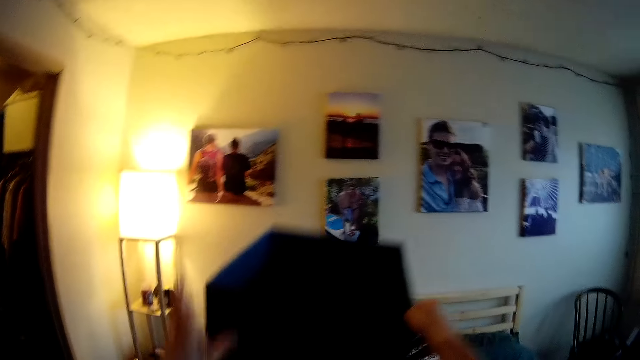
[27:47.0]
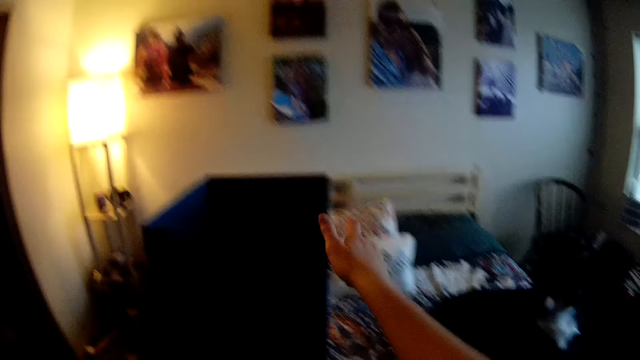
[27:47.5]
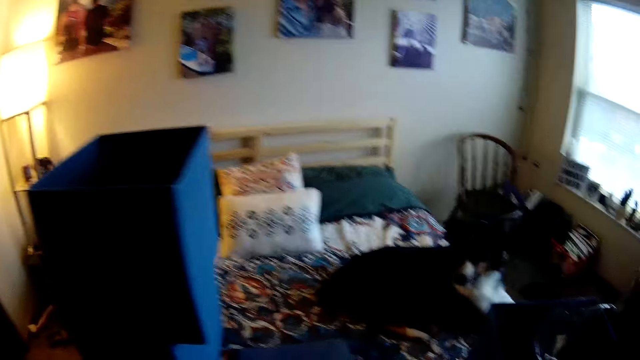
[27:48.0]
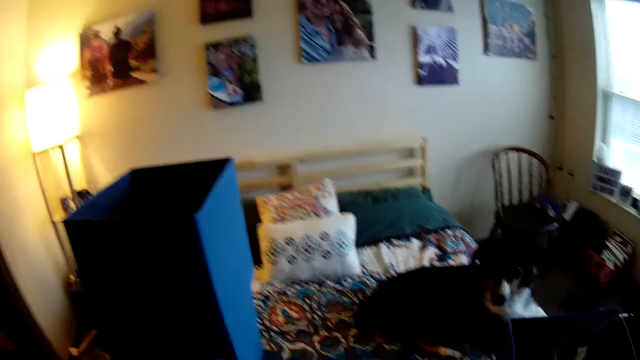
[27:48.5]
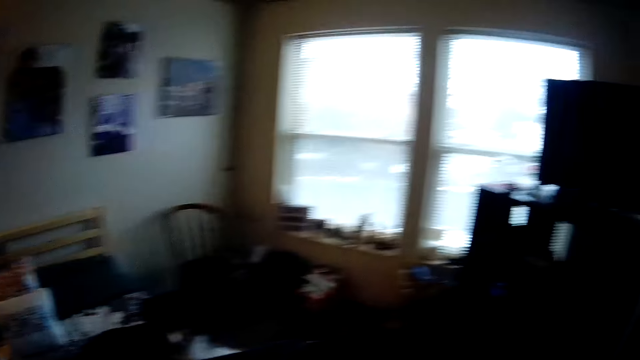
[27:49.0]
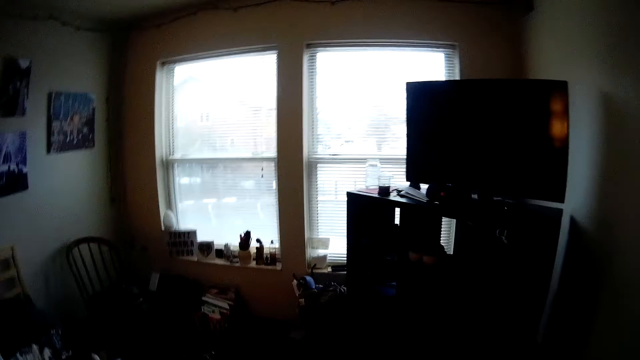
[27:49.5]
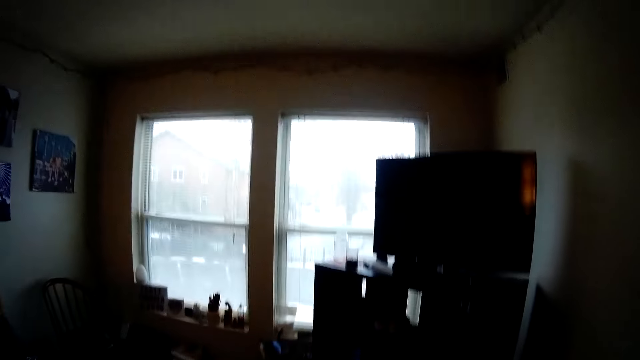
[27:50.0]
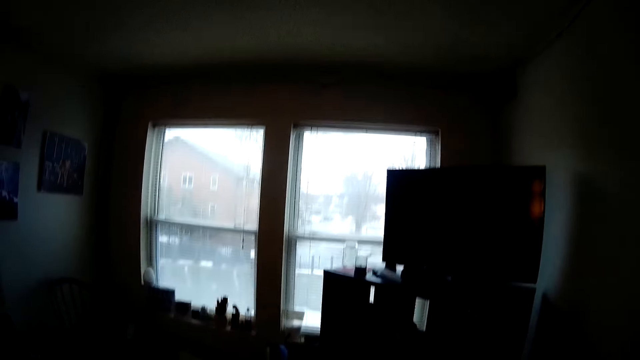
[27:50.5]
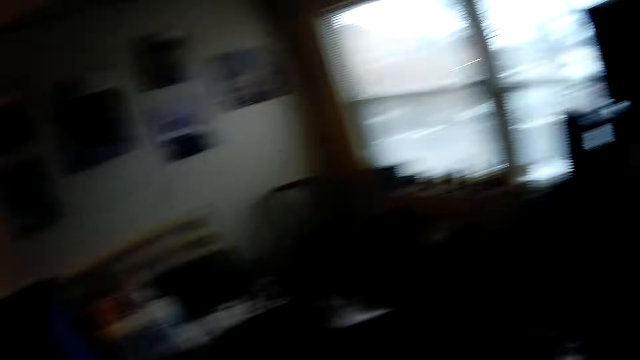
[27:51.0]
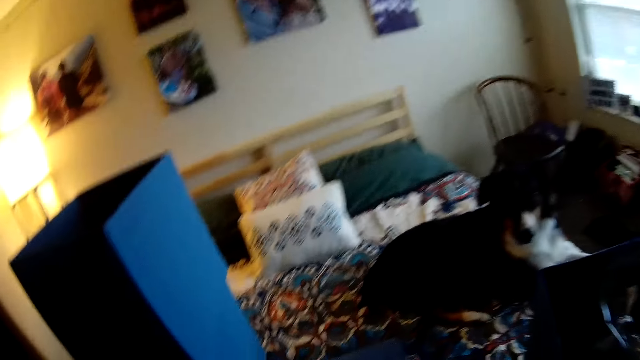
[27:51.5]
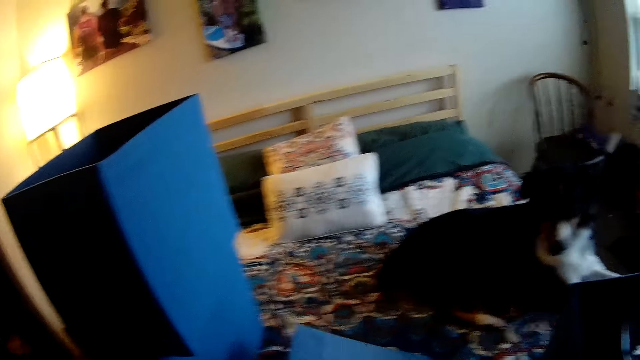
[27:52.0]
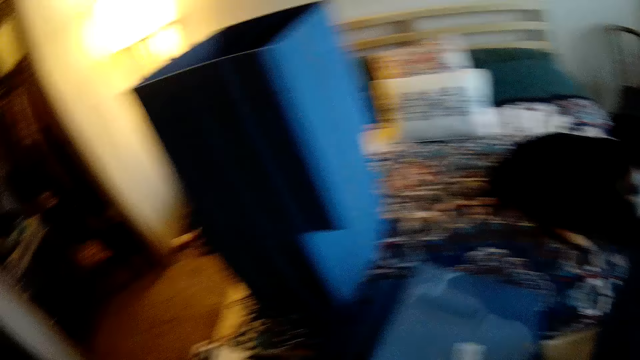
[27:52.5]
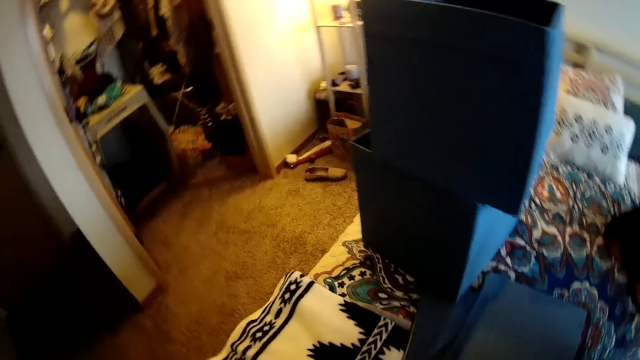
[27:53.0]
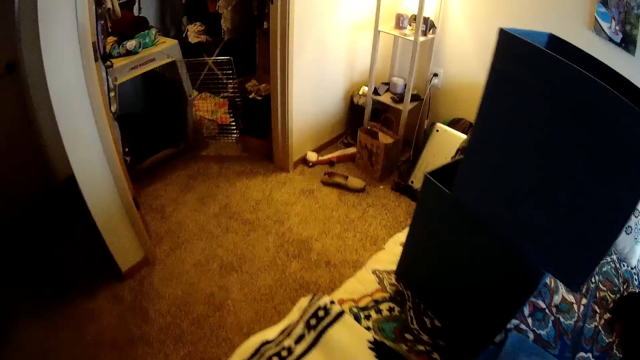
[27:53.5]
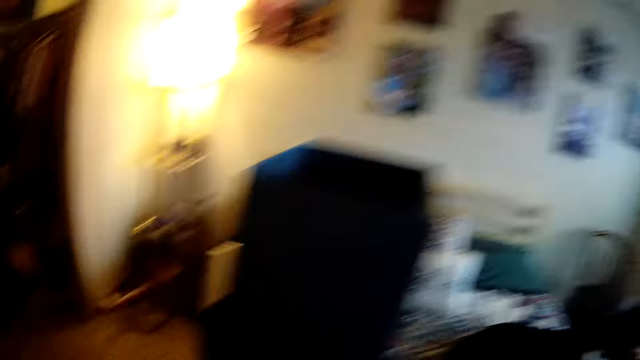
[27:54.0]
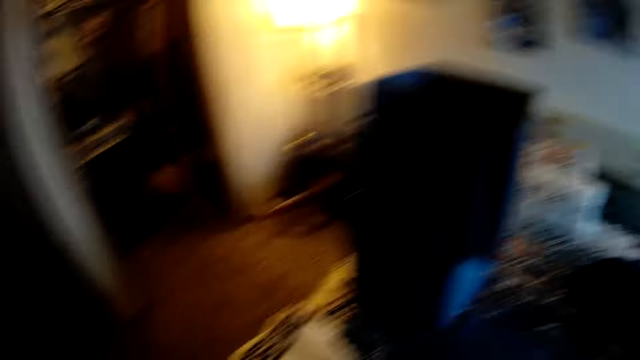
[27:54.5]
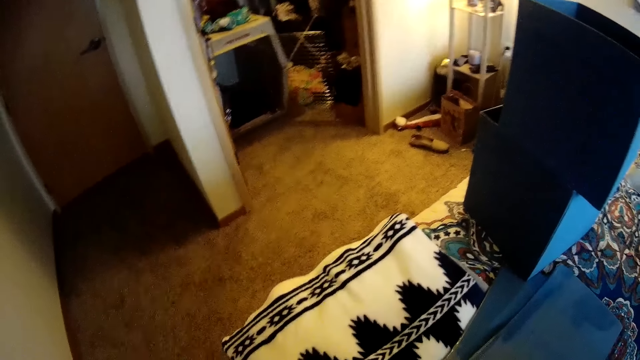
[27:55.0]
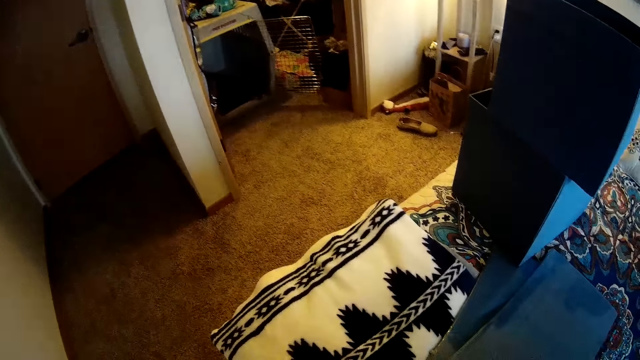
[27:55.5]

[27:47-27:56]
The camera wearer puts the box on the other. They pick up the sealed folded box. They turn the box.

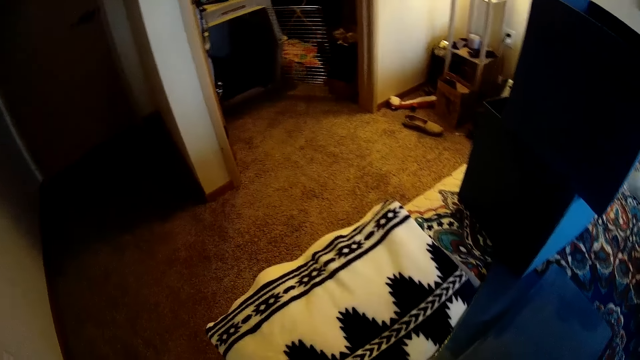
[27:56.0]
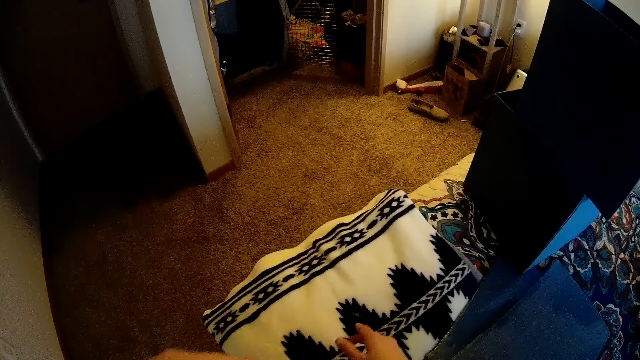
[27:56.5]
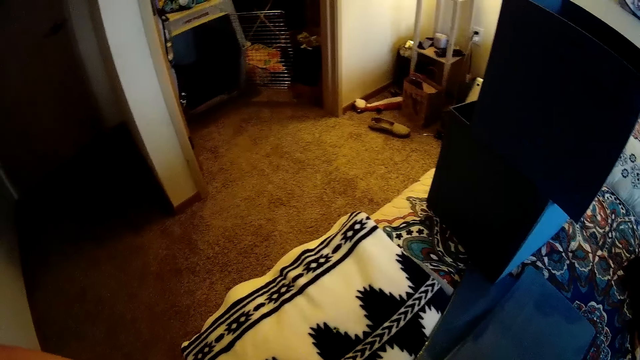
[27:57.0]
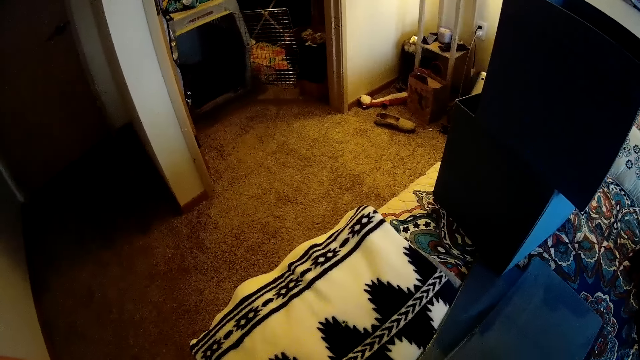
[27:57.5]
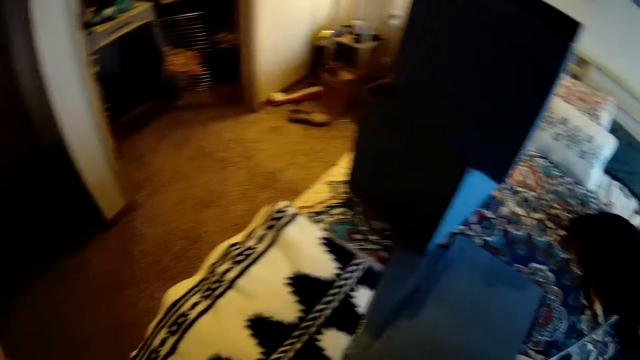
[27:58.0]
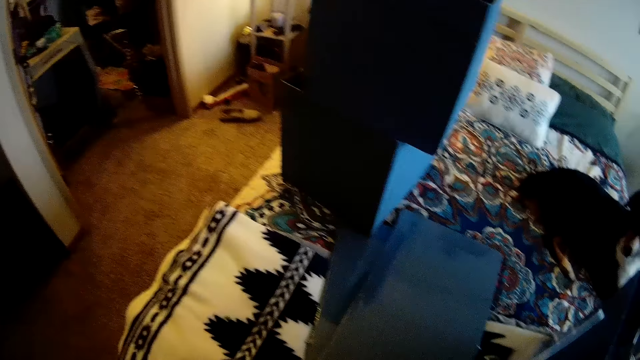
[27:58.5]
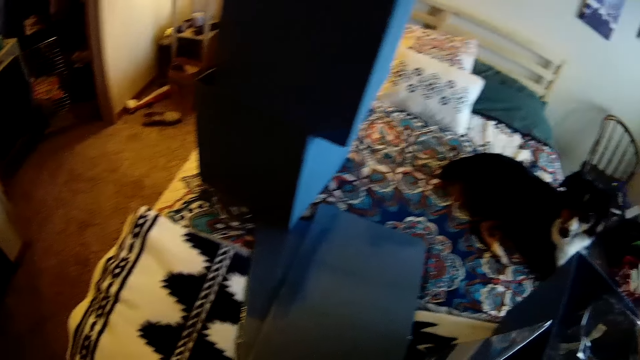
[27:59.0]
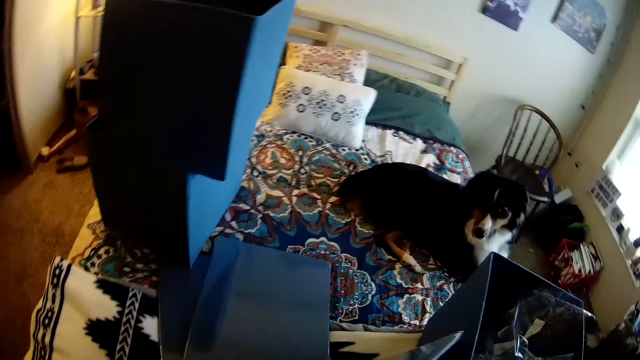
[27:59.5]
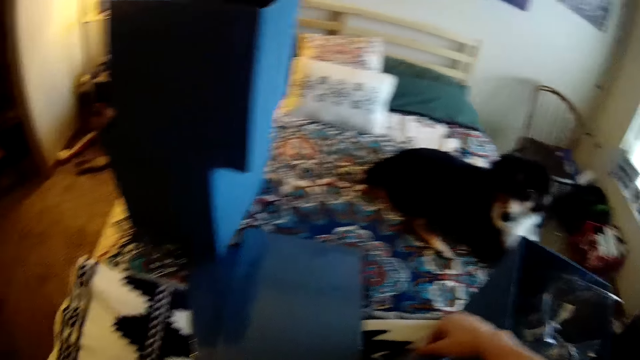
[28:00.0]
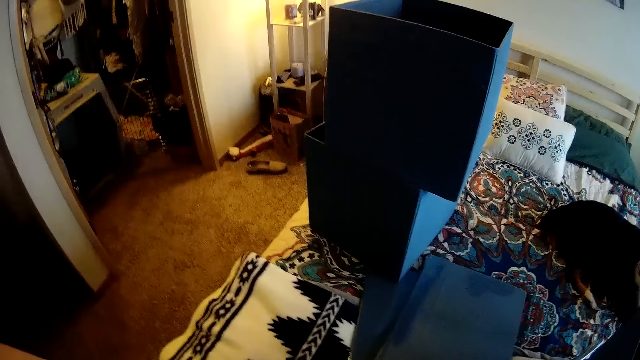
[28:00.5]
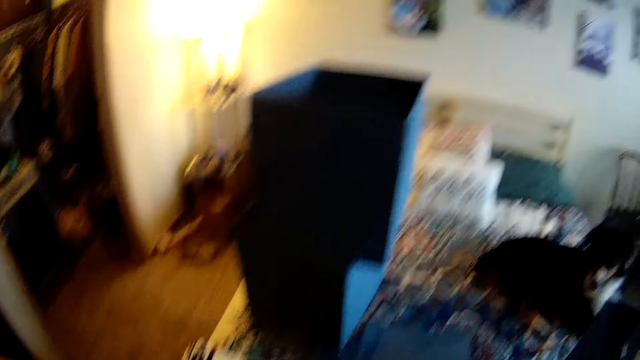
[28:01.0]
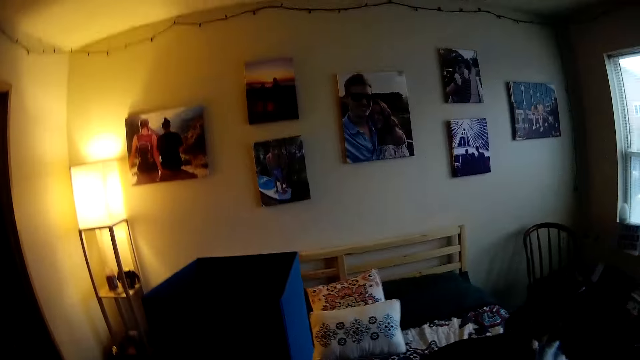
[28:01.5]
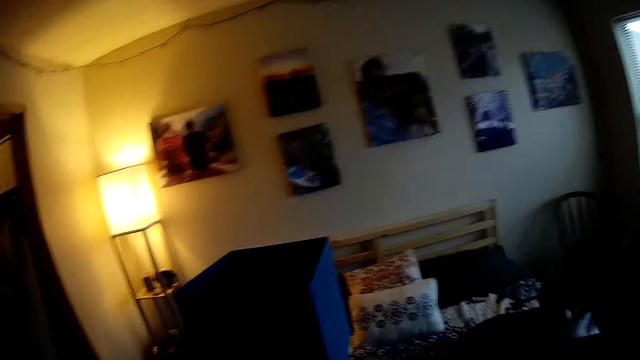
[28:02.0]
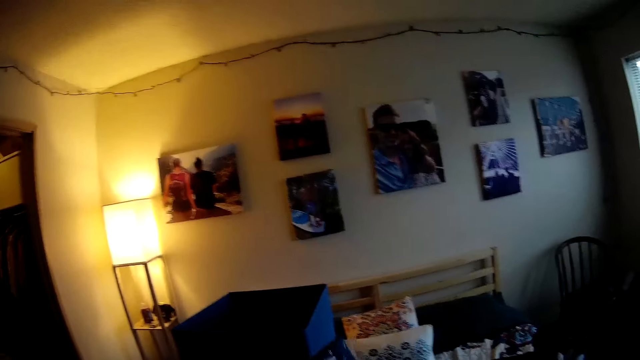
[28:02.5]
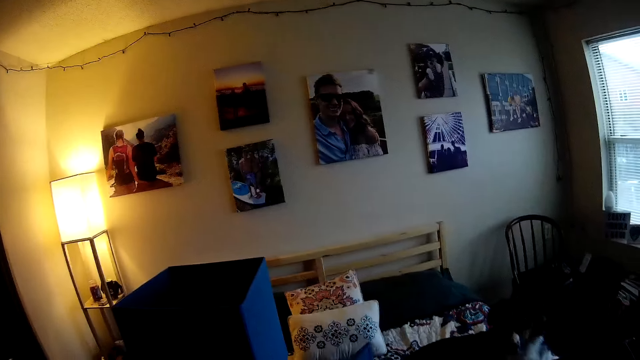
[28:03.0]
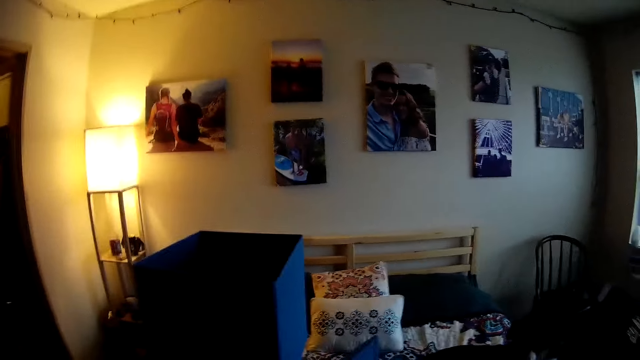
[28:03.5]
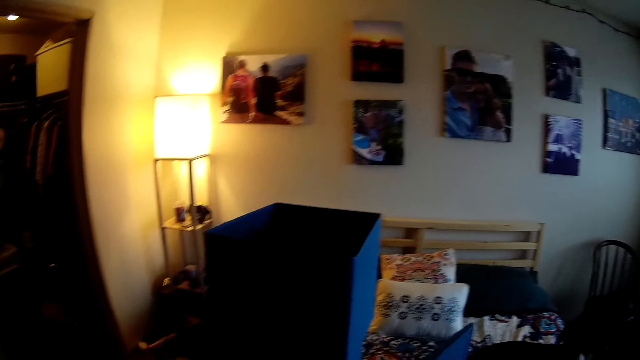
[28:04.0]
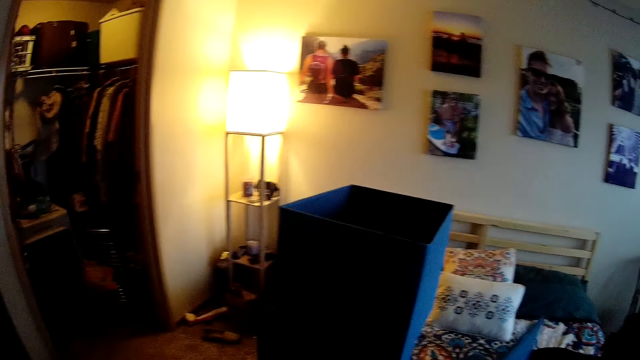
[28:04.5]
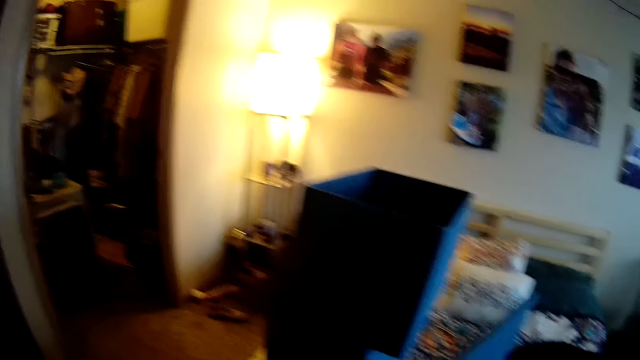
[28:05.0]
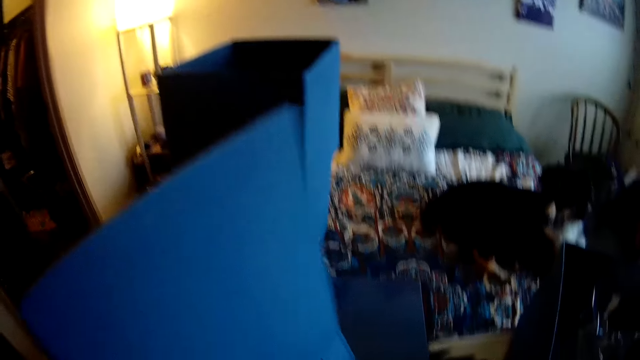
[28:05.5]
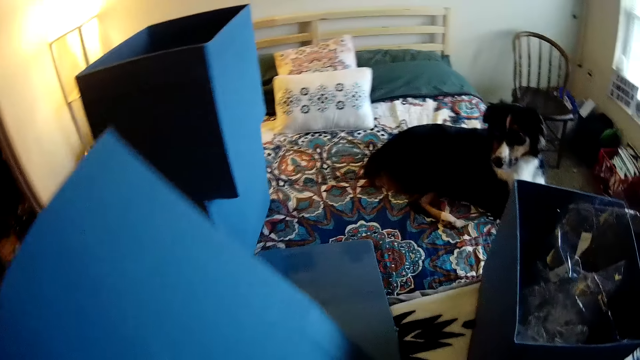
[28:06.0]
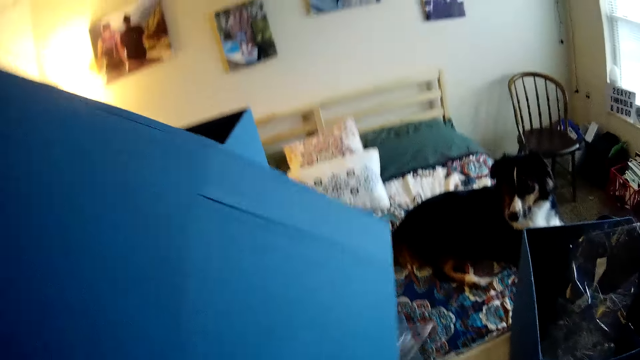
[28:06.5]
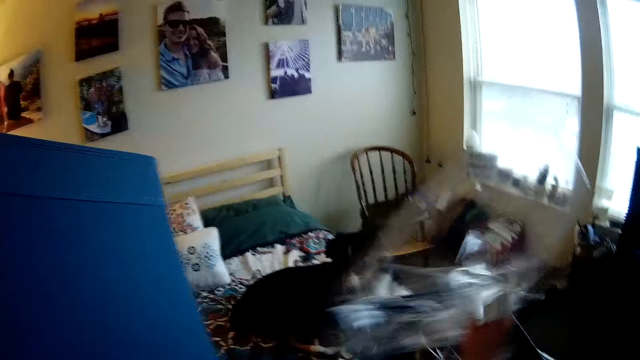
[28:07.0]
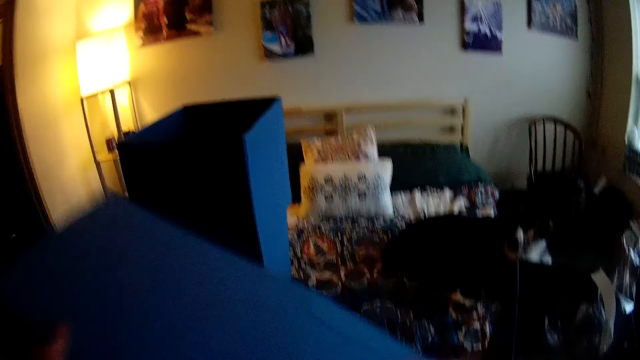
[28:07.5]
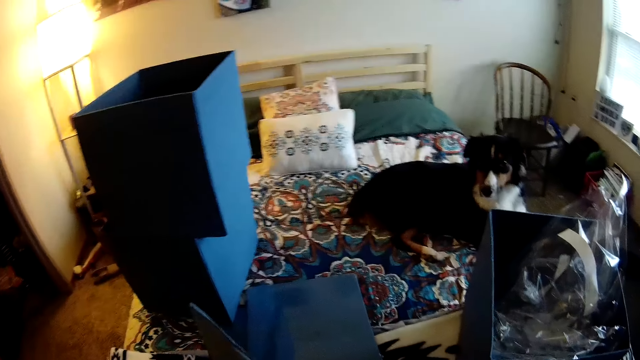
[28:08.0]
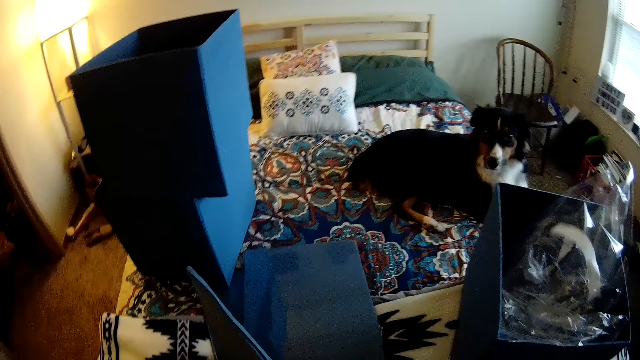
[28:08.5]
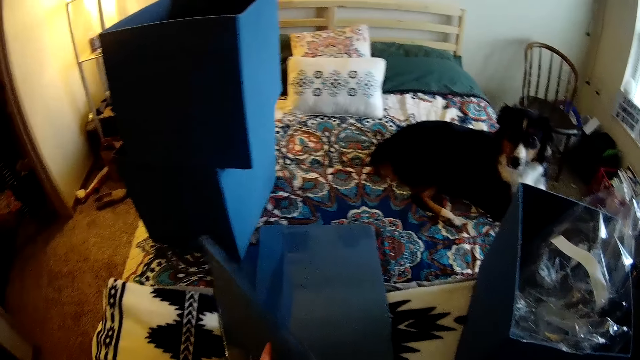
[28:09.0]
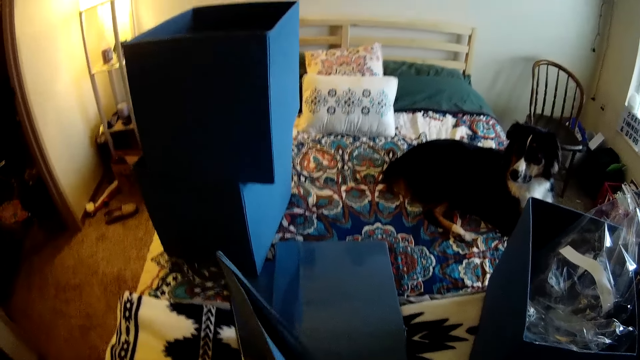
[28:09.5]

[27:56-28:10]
The camera wearer moves the hand over the bed. They move the box. They move the hand down. They lift the folded box in the left hand. They remove the seal or wrapping paper from the folded box. They put the wrapping paper in the box. They throw the seal in the dustbin.
